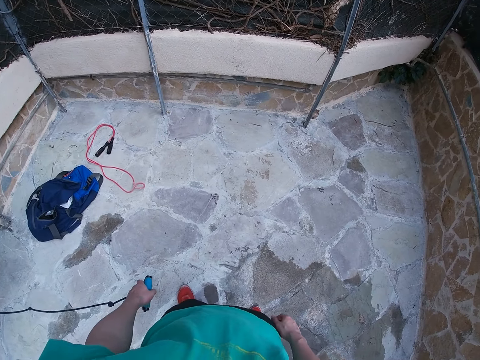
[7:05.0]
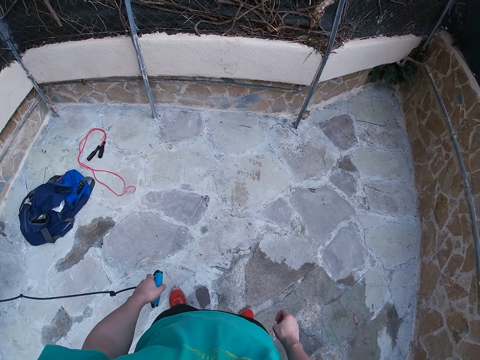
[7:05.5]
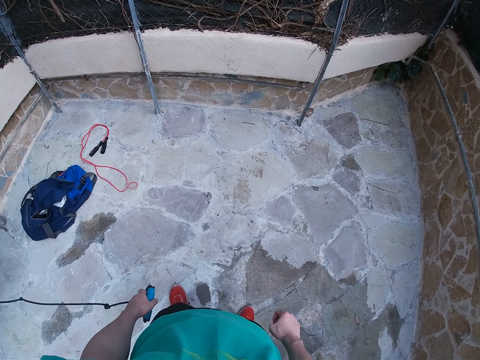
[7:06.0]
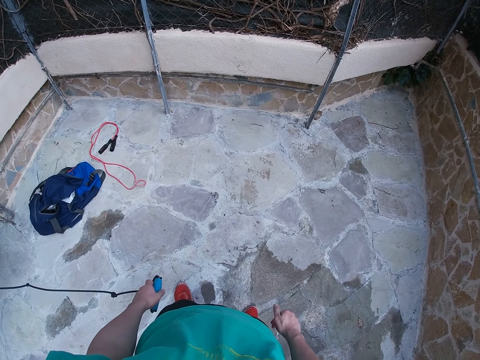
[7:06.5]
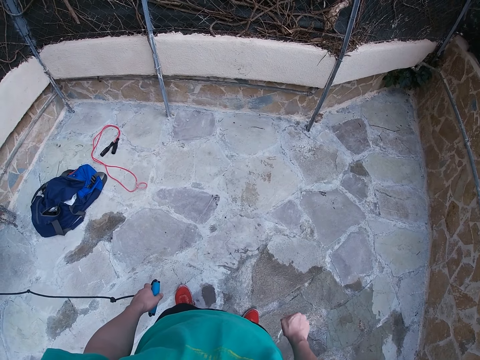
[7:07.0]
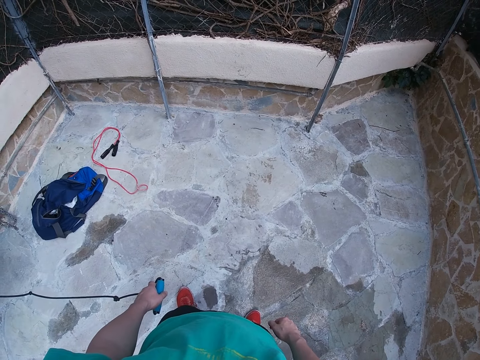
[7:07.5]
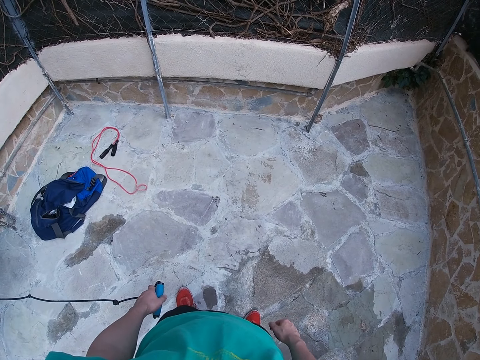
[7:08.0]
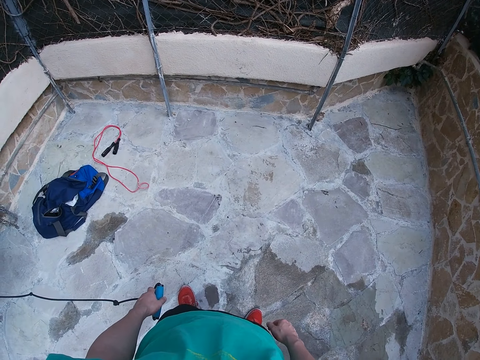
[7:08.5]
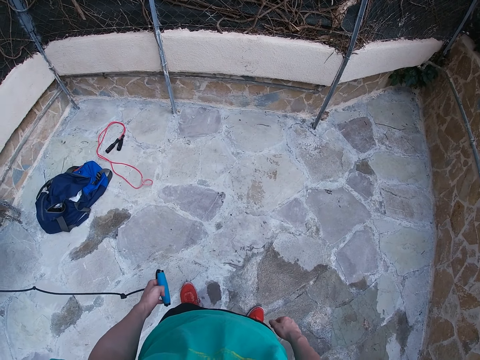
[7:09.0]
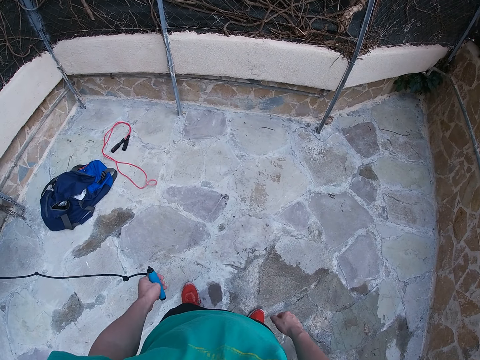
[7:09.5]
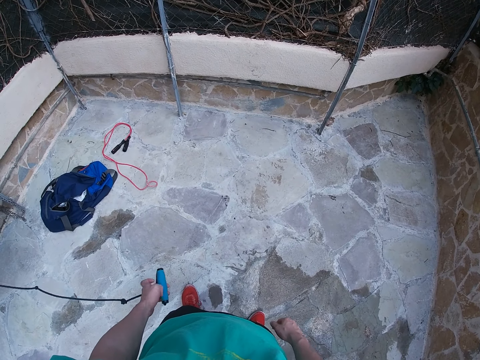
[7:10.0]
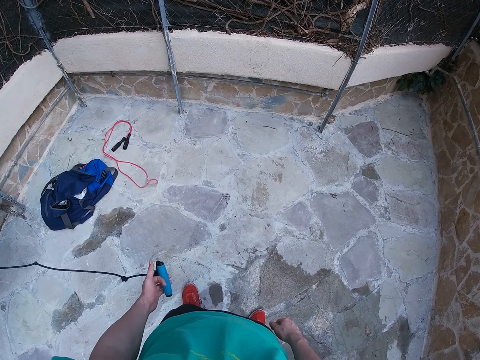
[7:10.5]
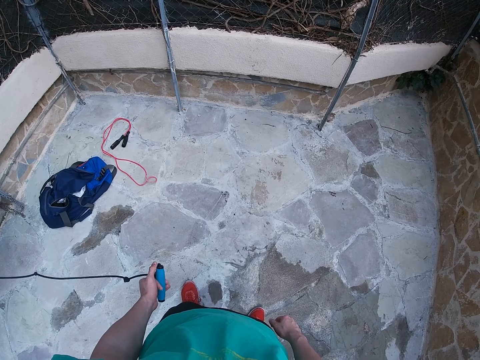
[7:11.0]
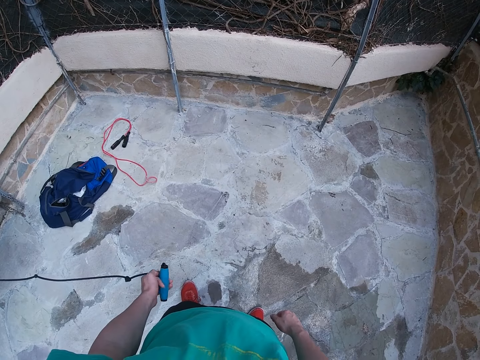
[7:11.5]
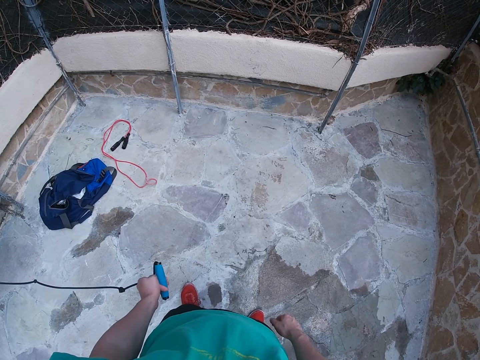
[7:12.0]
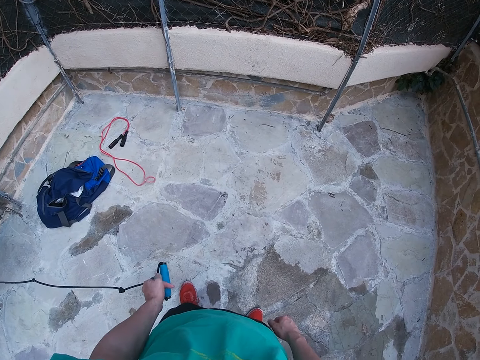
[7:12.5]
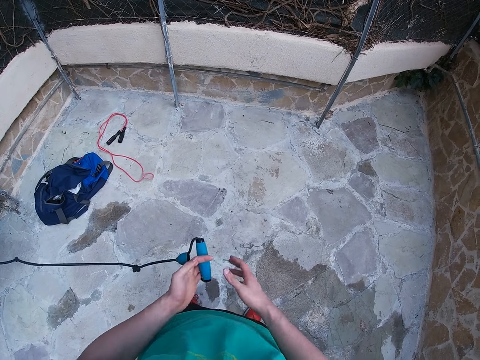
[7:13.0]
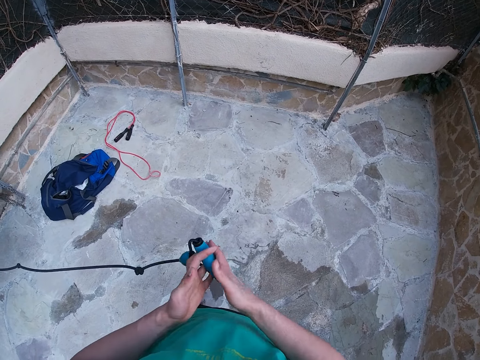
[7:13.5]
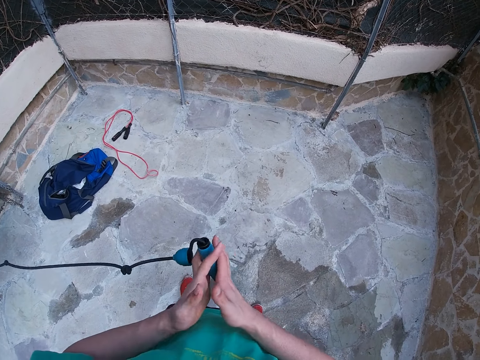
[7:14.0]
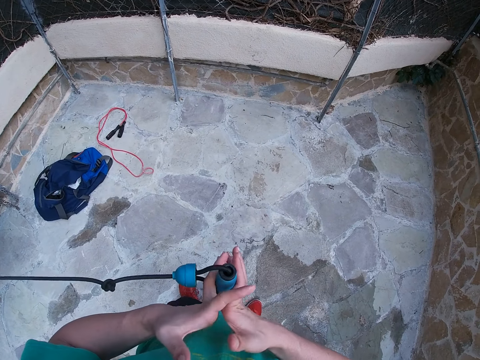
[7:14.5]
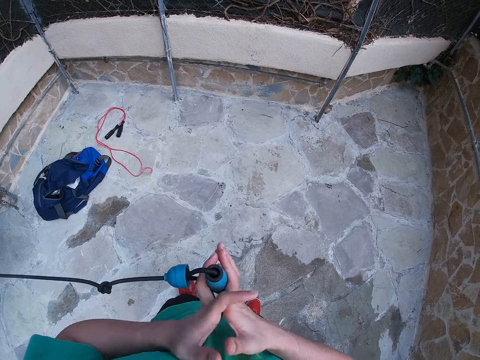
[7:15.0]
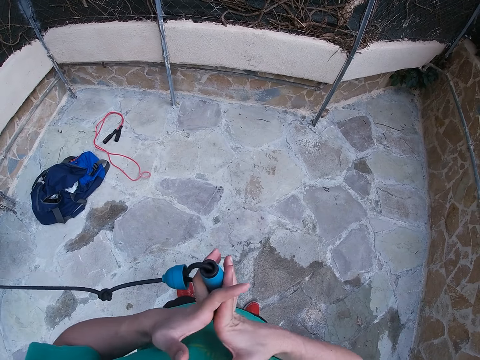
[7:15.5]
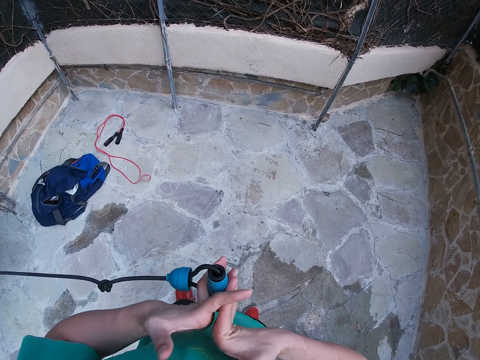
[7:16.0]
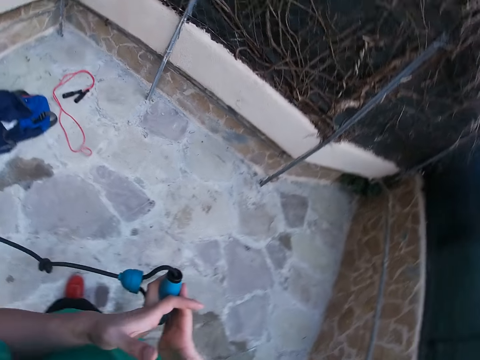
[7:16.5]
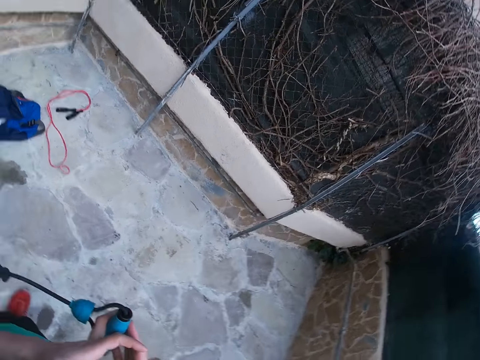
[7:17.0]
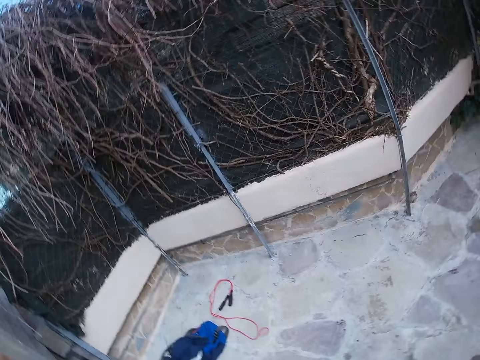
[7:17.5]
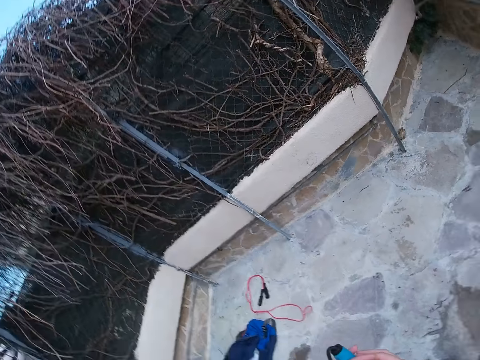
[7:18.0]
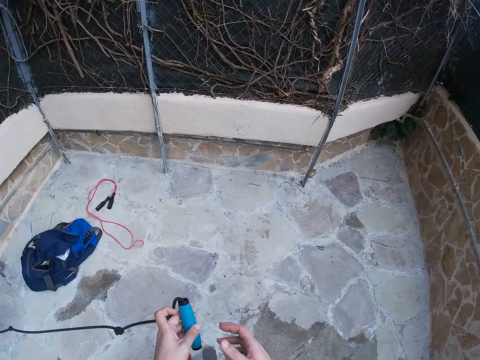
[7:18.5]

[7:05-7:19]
The camera wearer flexes his right hand. He flexes his left hand. He flexes both hands. He flexes his neck. He looks around.

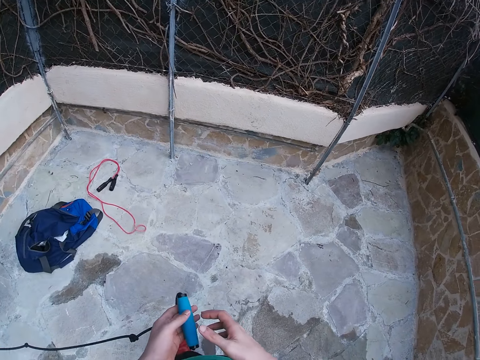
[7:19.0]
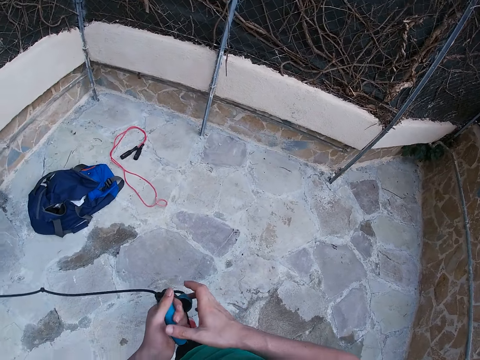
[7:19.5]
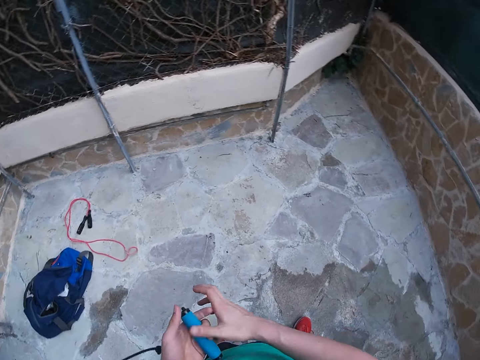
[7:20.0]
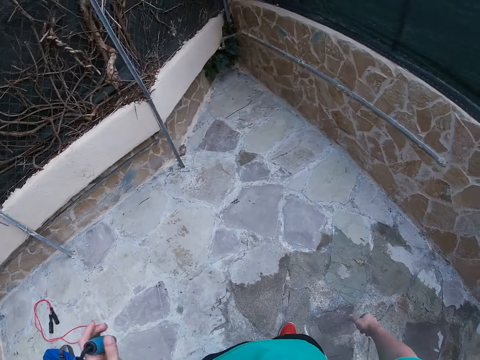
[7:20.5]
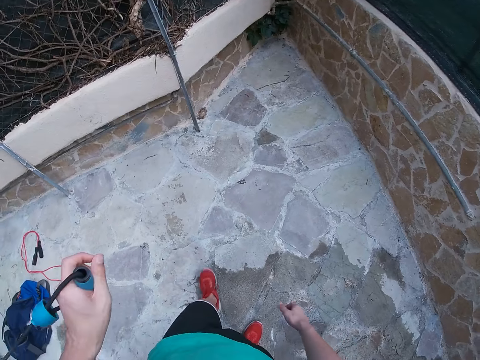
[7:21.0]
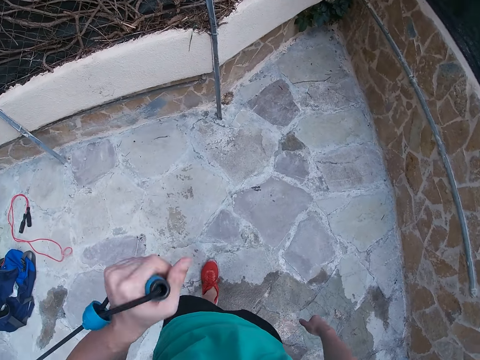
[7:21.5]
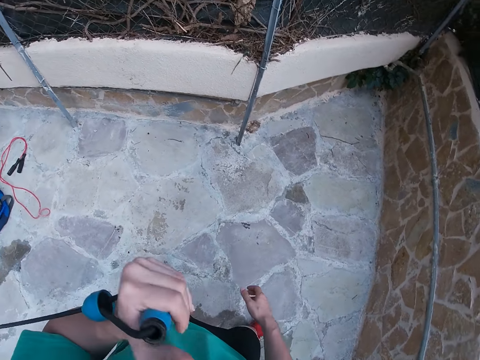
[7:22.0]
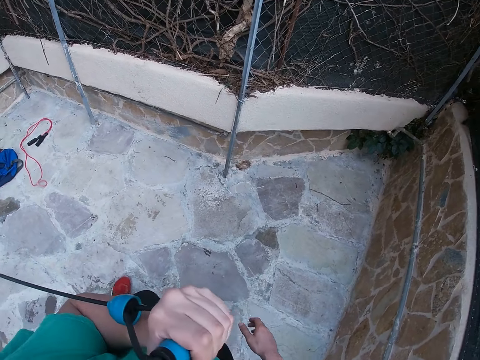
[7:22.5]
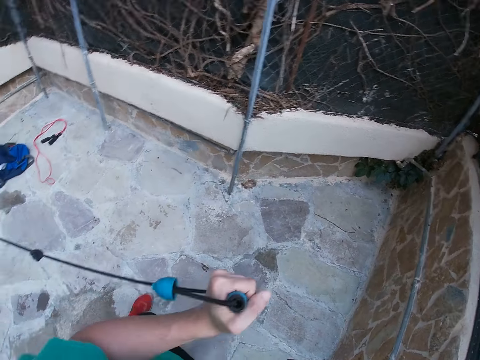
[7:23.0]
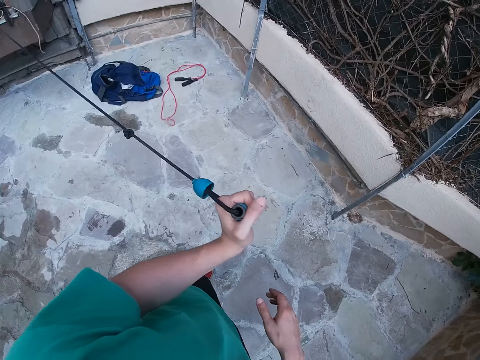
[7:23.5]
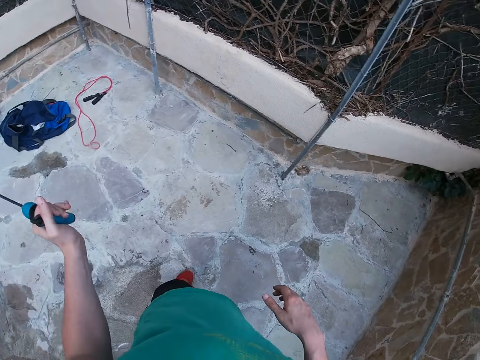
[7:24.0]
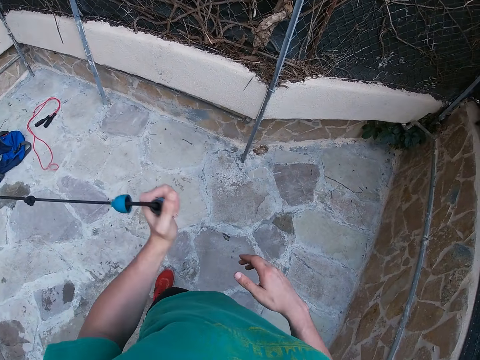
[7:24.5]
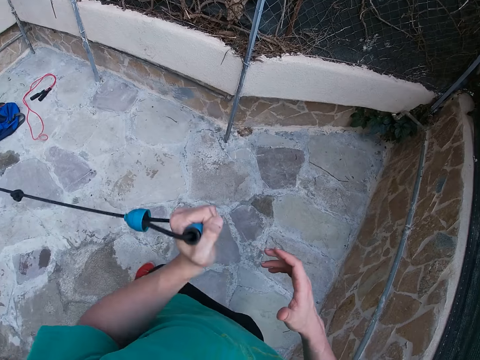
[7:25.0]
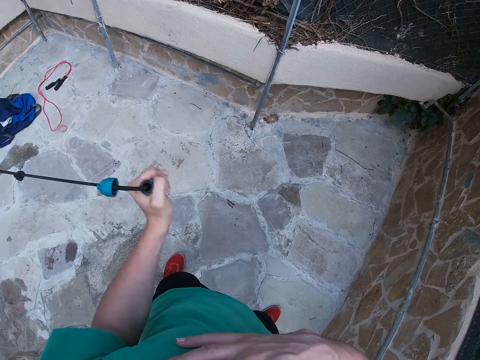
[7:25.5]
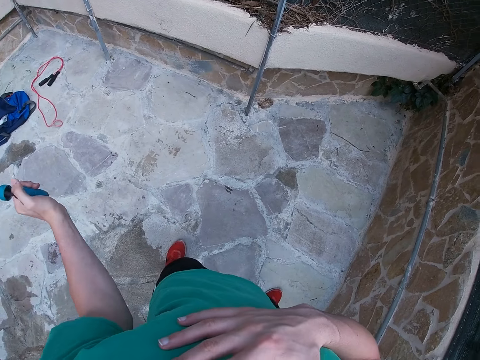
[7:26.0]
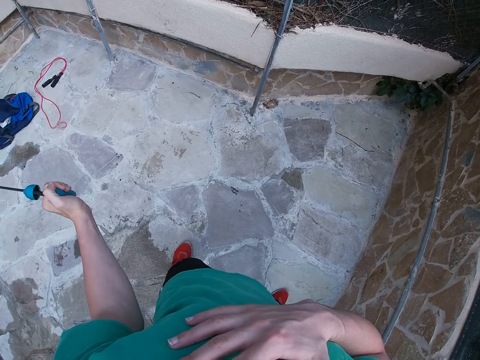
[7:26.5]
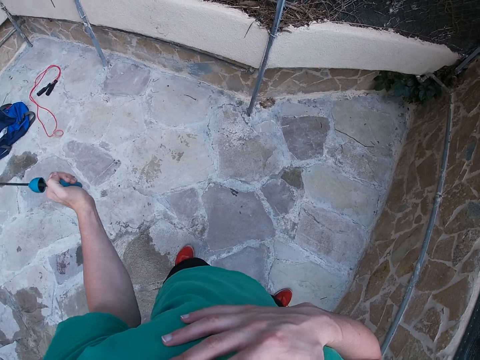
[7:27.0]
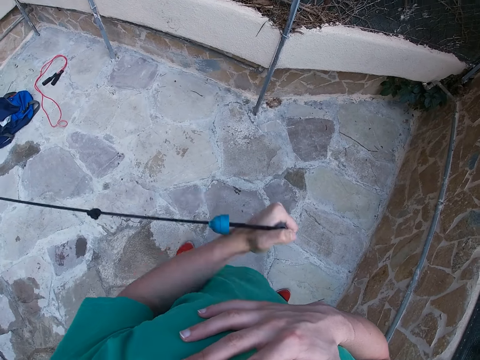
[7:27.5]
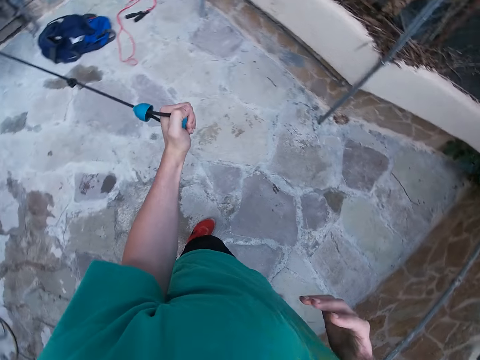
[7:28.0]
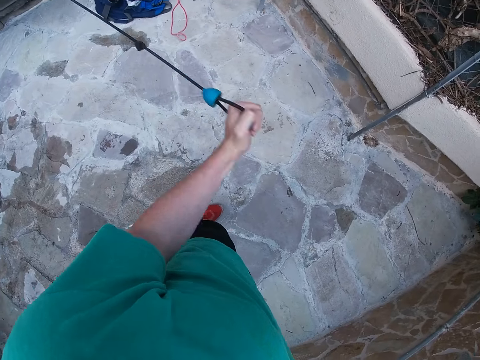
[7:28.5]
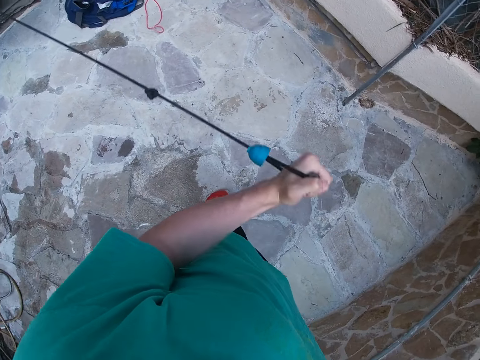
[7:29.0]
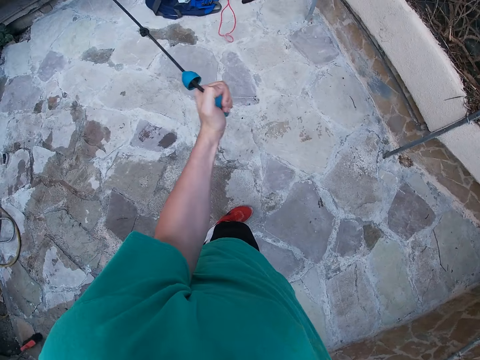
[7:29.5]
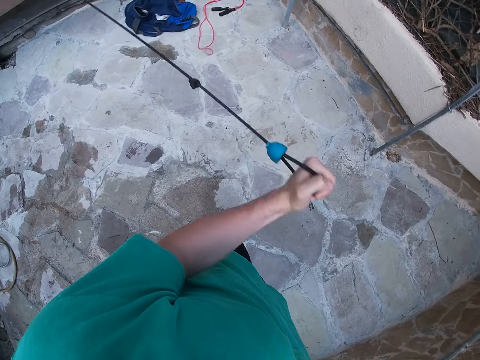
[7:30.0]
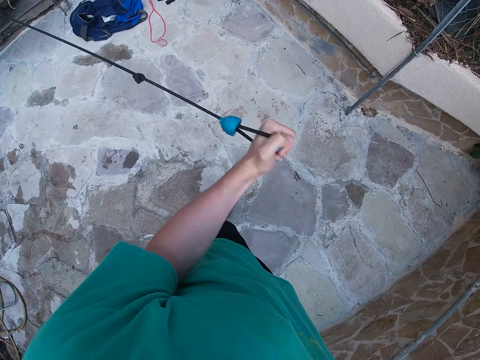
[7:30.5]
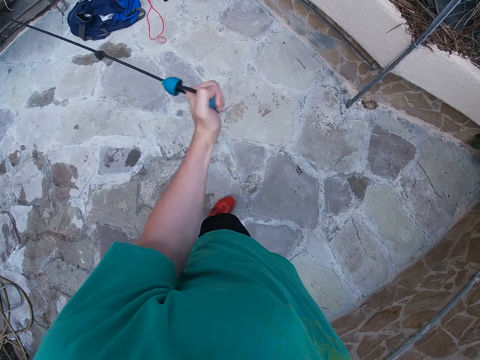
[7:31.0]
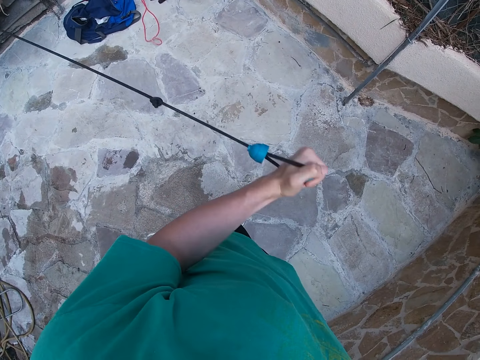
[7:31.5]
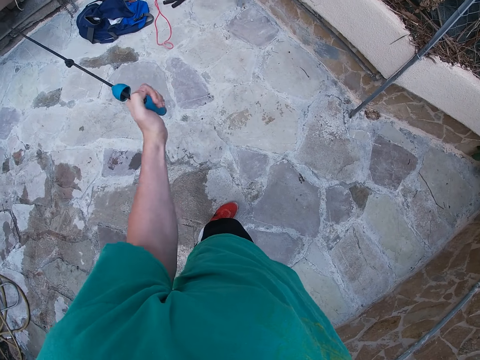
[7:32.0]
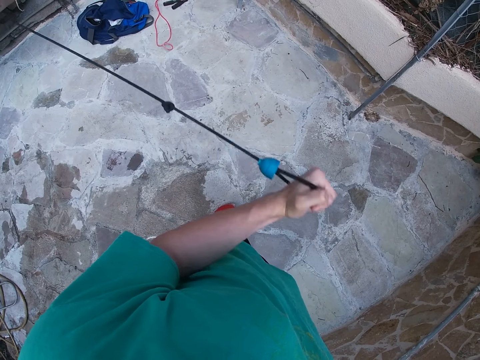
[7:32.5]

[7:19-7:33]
The camera wearer moves sideways. He walks around. He works out his left arm with the resistance band. He puts his right hand on his chest. He works out his left arm with the resistance band again. He removes the right hand from the chest.
